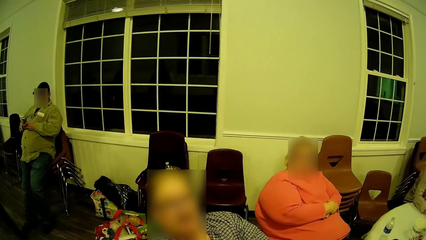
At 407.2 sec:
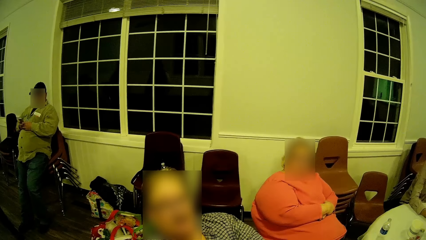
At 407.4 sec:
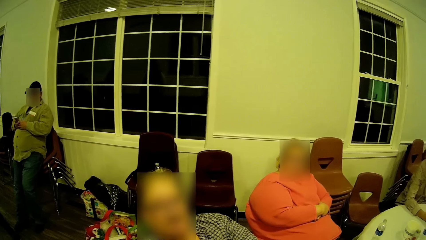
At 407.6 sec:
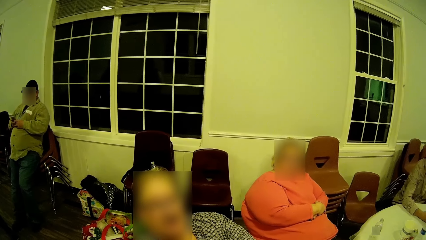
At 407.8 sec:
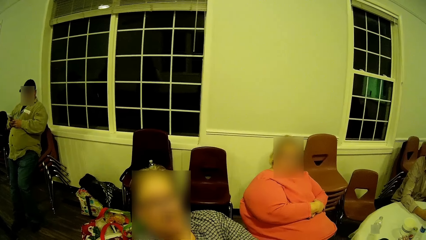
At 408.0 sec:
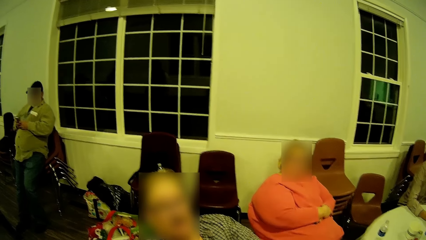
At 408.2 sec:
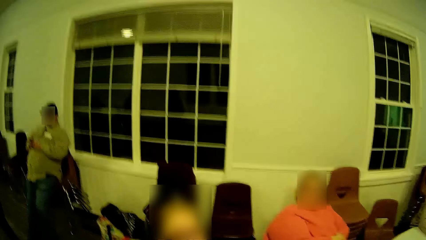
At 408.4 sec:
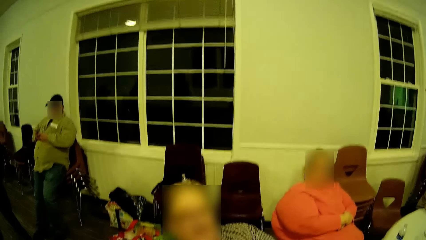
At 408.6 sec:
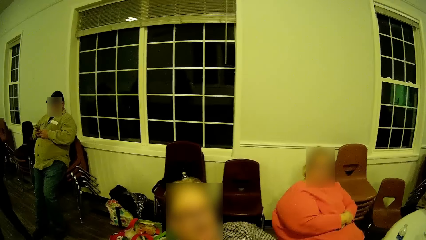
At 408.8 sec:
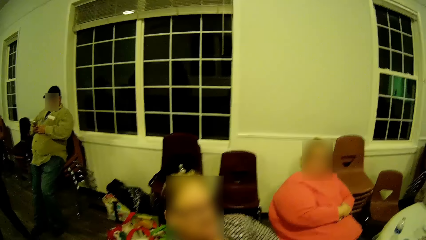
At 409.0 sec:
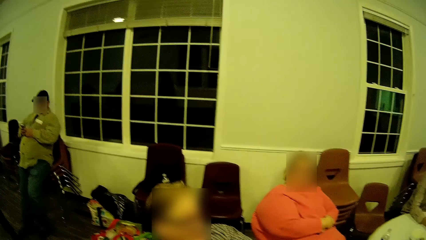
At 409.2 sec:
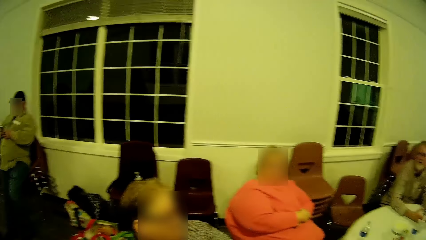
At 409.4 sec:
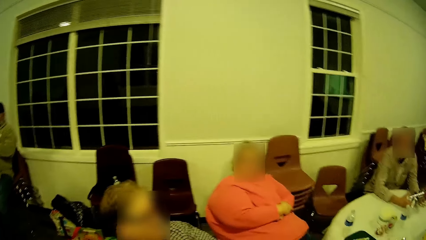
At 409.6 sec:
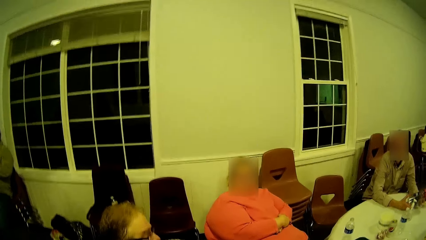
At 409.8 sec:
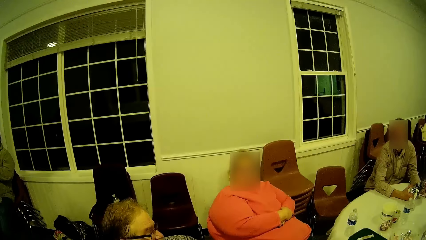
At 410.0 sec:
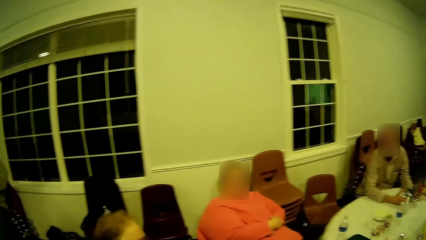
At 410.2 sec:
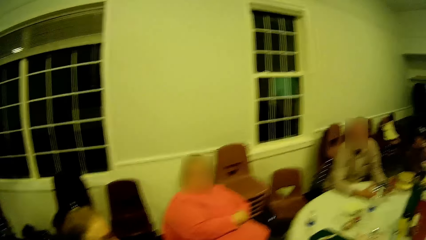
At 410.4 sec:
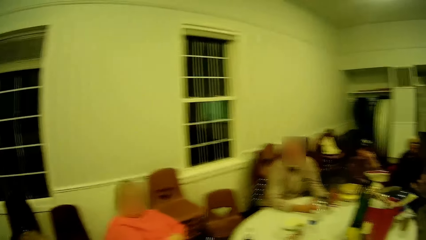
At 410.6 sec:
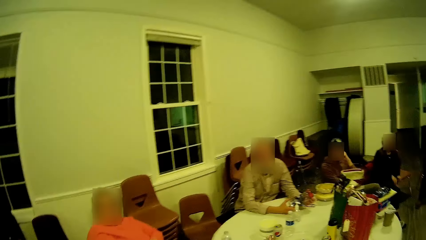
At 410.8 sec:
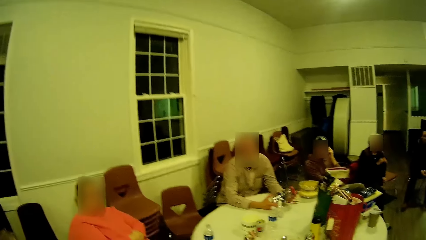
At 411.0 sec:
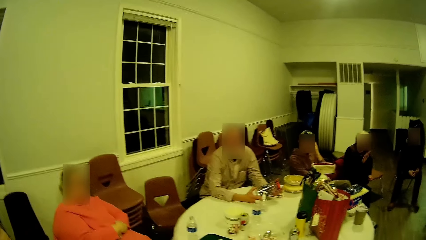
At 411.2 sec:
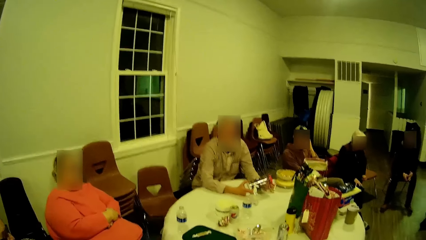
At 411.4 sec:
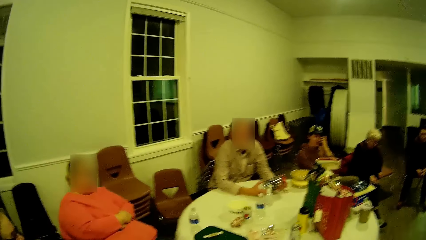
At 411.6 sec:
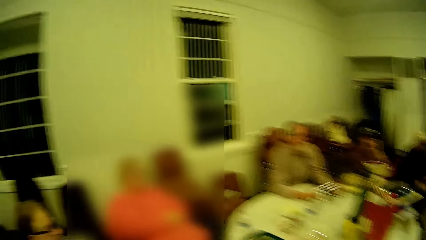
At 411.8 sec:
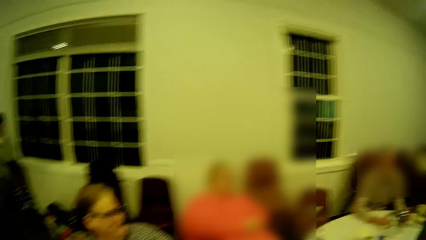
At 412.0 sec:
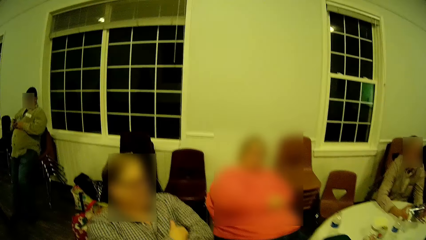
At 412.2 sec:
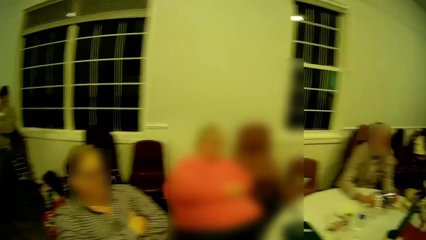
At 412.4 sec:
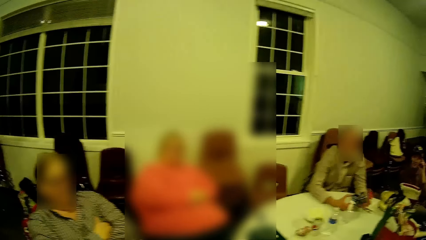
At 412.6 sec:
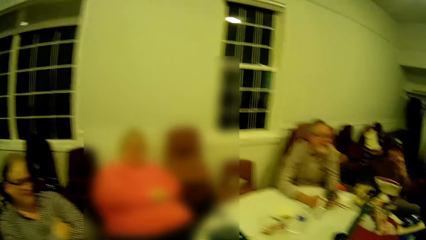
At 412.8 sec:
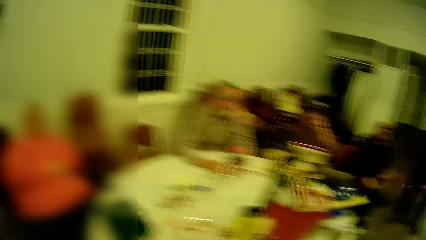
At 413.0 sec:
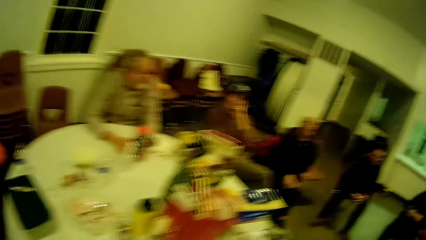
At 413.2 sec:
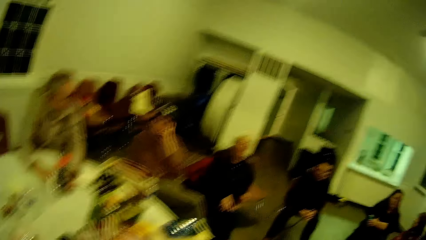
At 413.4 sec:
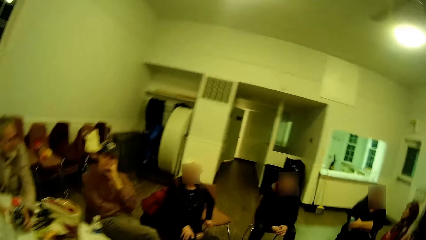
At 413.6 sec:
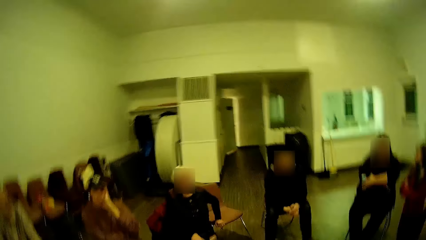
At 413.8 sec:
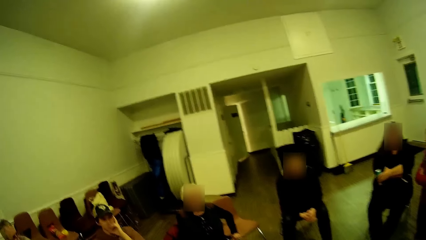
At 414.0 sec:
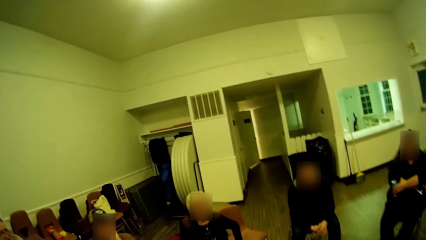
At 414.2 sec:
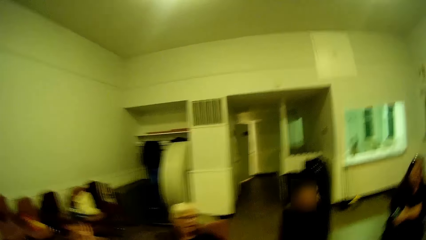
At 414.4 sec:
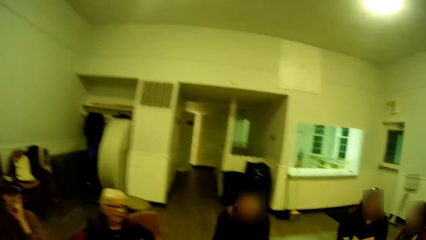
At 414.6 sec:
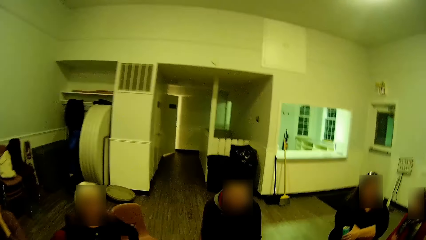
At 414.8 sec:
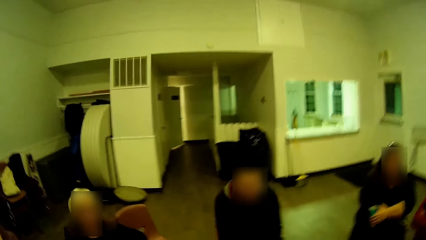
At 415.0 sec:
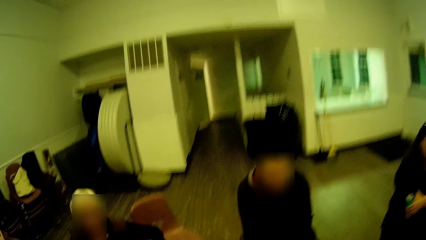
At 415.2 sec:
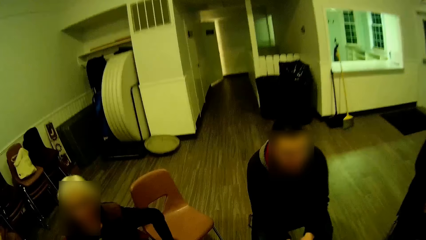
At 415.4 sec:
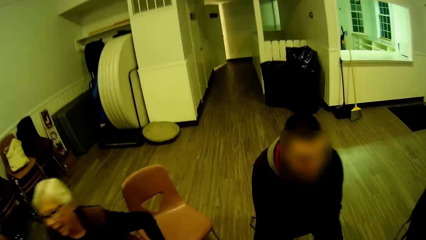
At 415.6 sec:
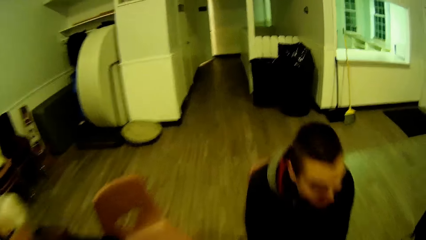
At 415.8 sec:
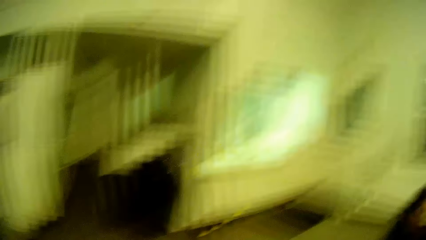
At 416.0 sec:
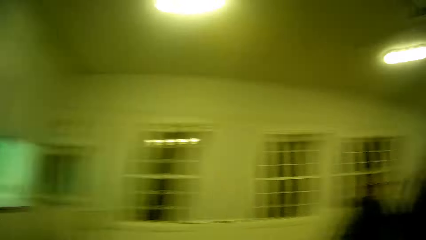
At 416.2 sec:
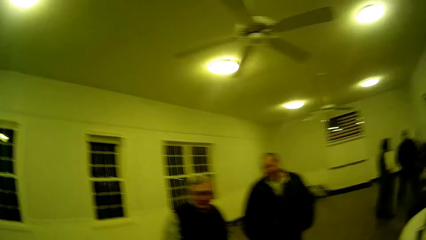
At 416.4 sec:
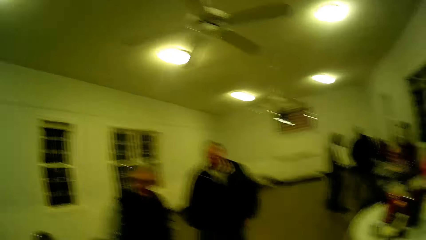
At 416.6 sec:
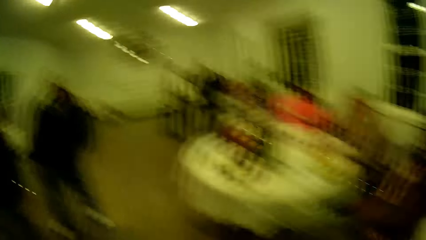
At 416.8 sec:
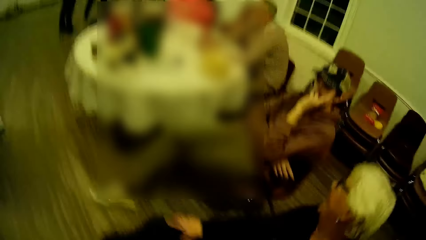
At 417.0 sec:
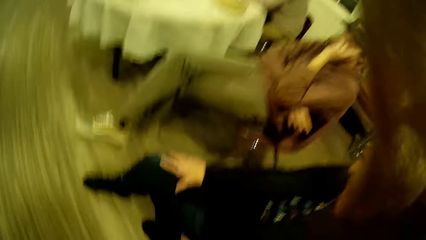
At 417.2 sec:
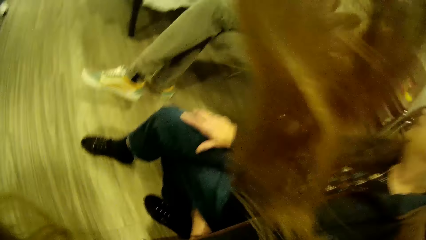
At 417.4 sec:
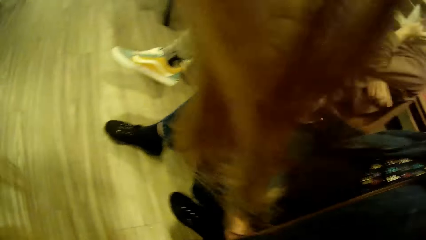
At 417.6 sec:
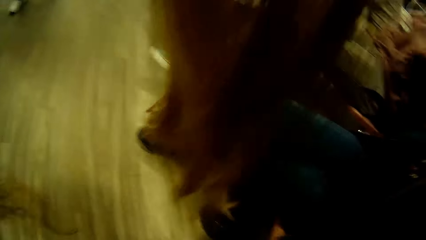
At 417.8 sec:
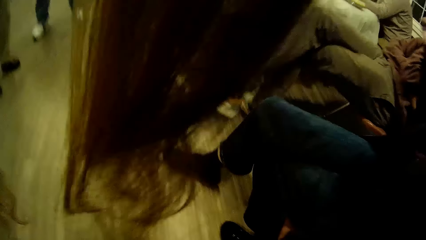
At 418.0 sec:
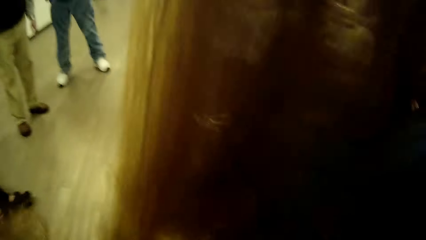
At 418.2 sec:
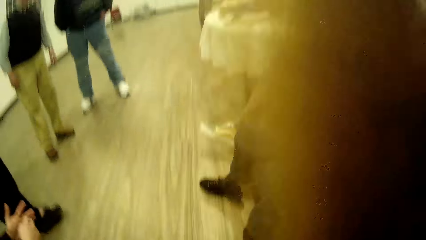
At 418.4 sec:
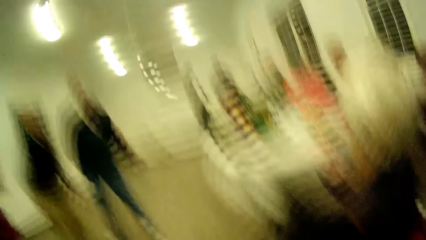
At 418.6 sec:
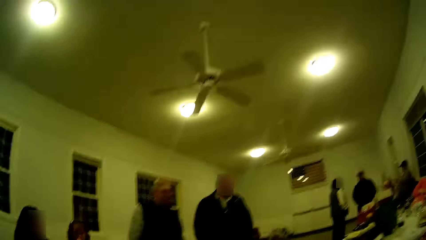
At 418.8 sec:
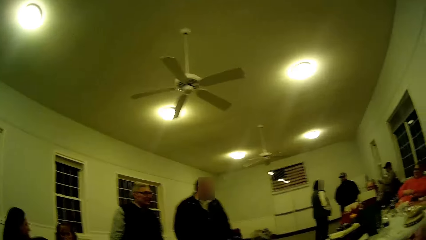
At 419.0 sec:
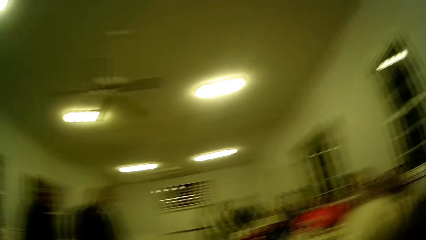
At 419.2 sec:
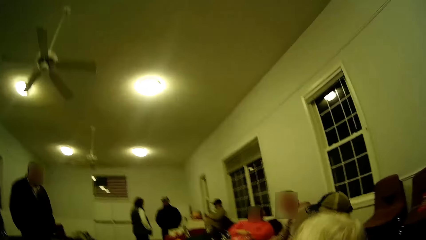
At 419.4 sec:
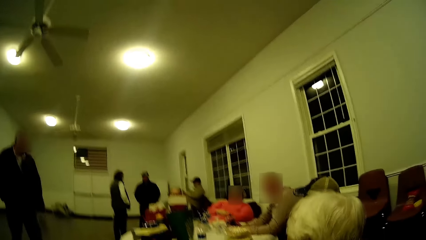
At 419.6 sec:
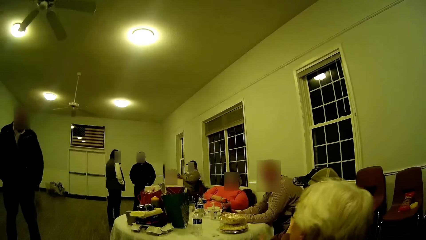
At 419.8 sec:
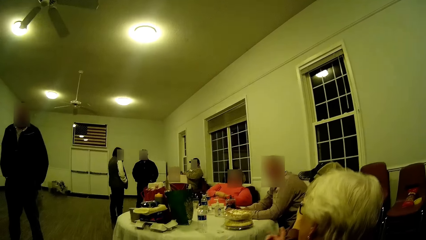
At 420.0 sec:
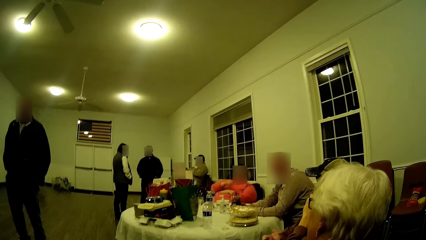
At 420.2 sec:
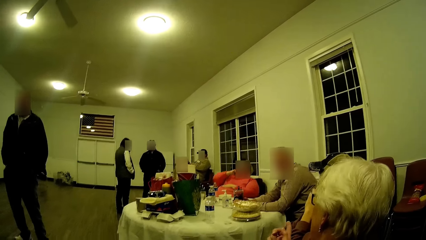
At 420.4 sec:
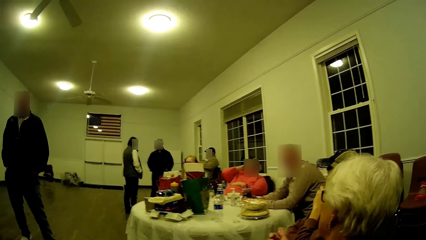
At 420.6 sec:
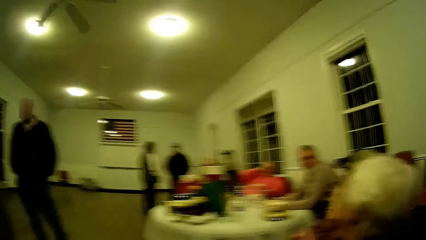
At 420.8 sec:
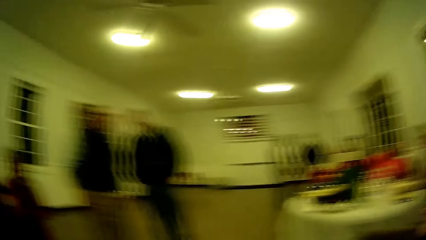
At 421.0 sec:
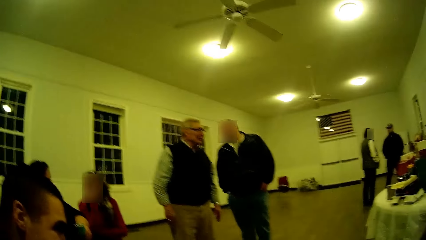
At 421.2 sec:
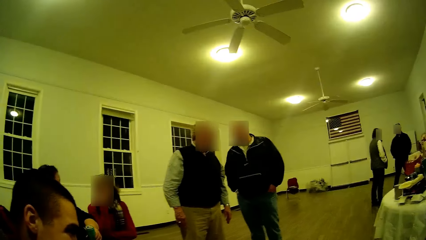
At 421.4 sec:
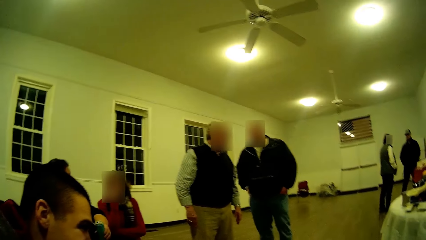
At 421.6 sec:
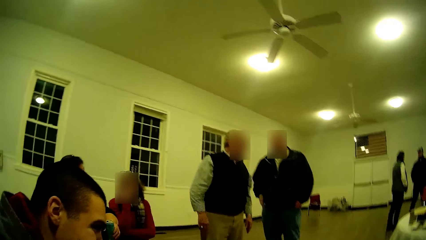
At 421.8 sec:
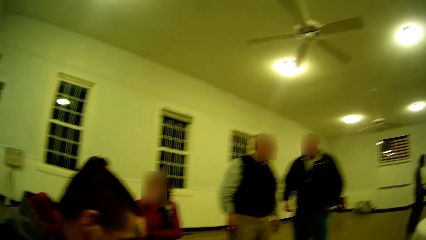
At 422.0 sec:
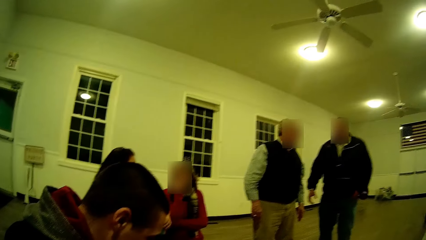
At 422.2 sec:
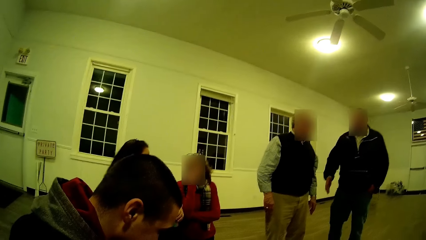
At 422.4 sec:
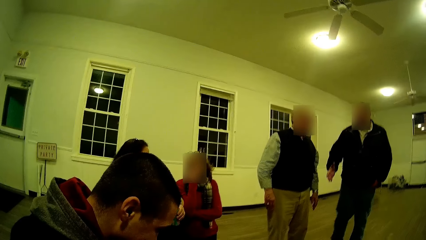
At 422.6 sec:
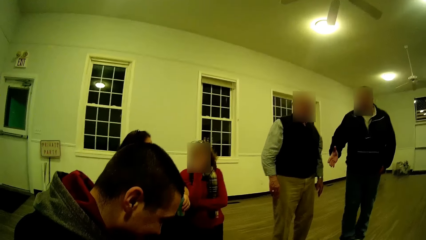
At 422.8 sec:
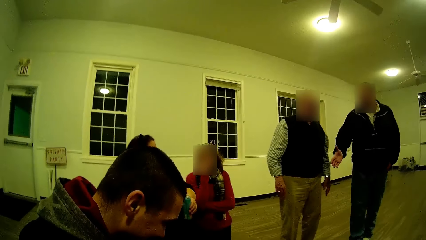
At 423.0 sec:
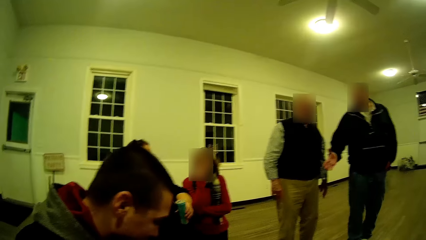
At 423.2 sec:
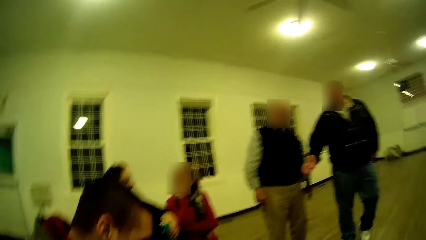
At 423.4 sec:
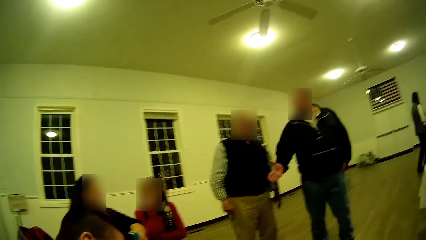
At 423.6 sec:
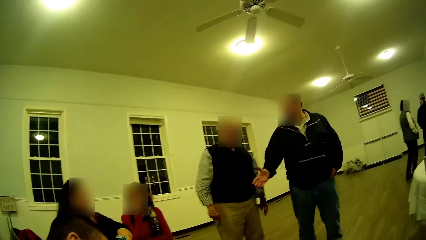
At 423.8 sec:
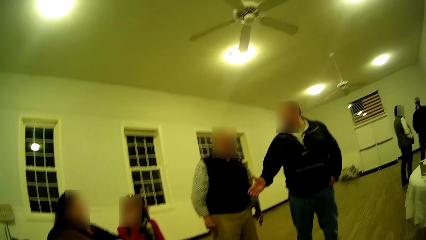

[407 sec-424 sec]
A woman talks. A man talks. The woman talks. The camera wearer looks around. Another woman talks and taps her hands on her lap. The camera wearer walks in the room. Another man talks. The camera wearer turns around. The other woman lifts her hand up. The camera wearer moves her hair around the camera. She removes her hair from the camera. The other woman talks. A third man makes a step.
